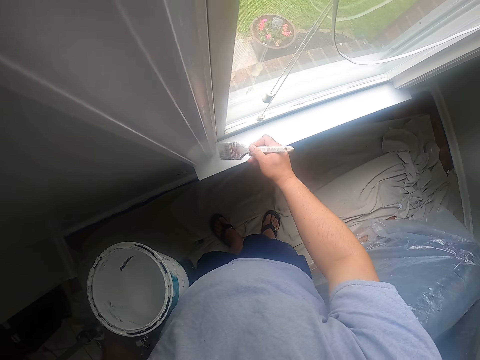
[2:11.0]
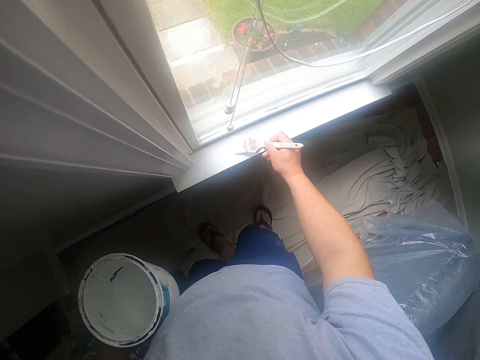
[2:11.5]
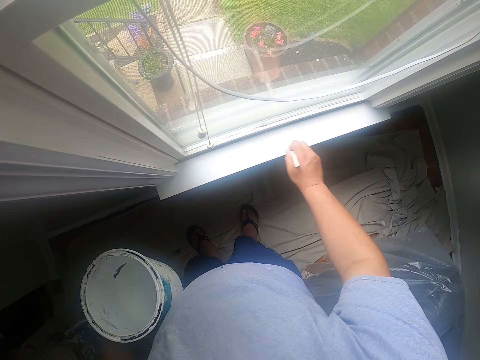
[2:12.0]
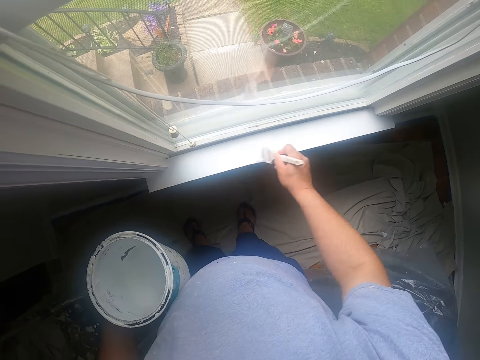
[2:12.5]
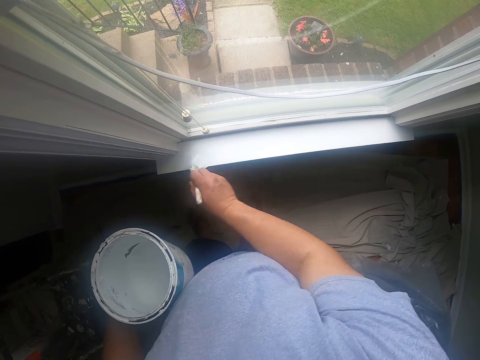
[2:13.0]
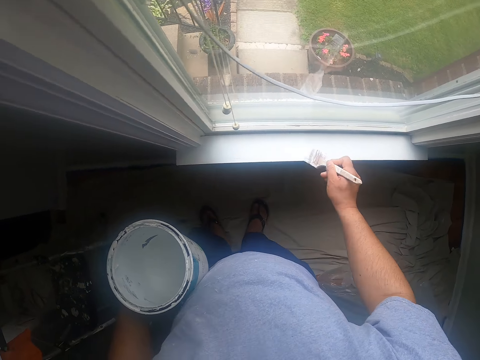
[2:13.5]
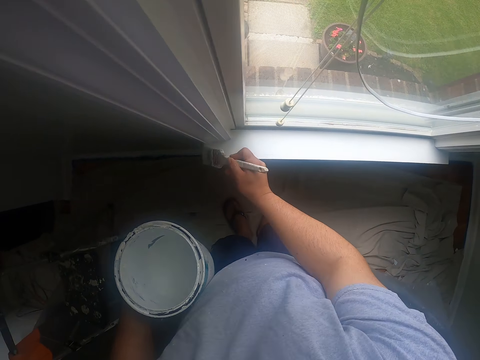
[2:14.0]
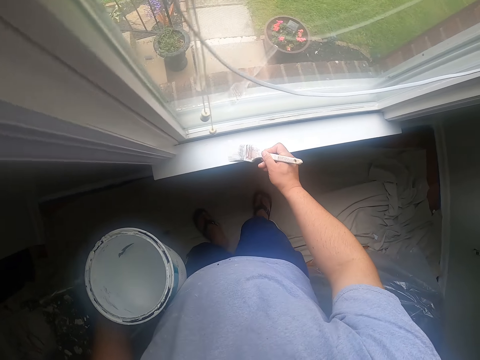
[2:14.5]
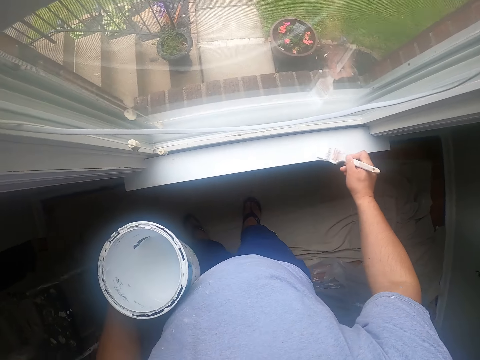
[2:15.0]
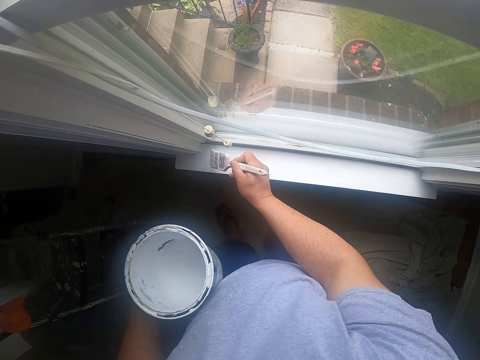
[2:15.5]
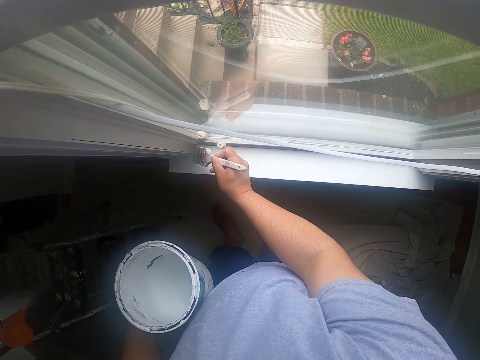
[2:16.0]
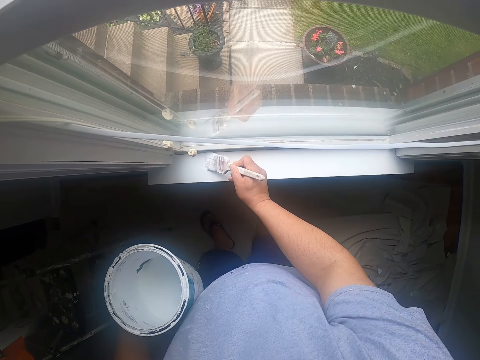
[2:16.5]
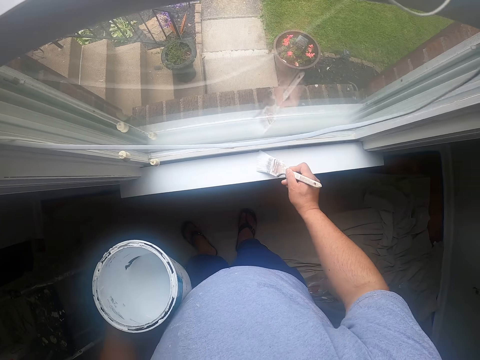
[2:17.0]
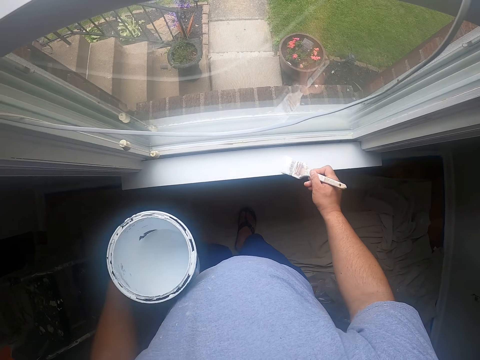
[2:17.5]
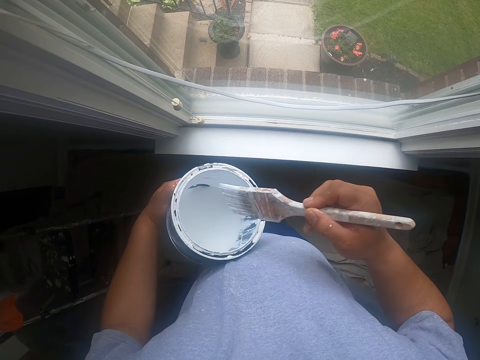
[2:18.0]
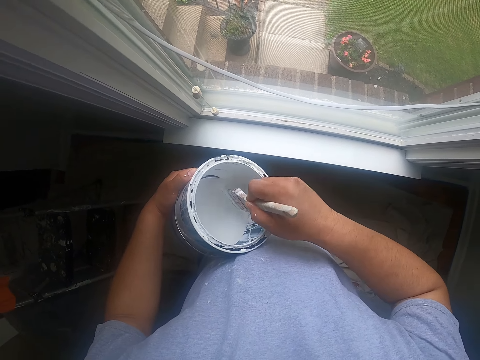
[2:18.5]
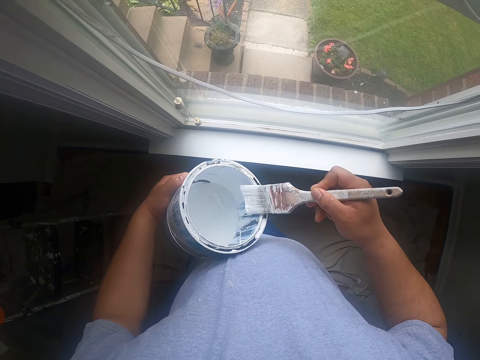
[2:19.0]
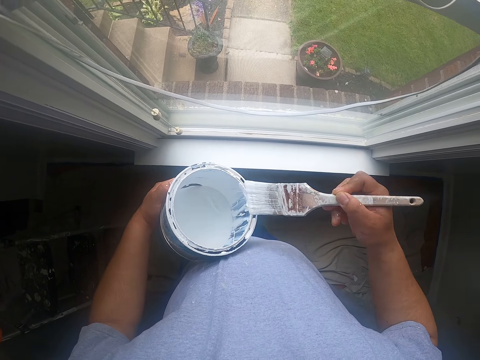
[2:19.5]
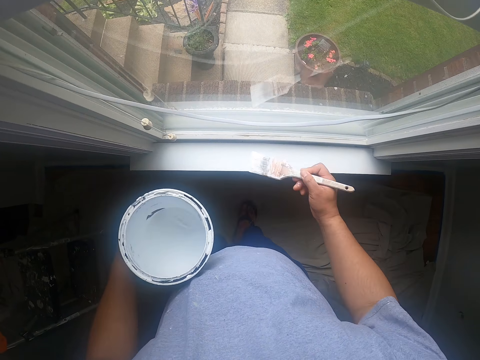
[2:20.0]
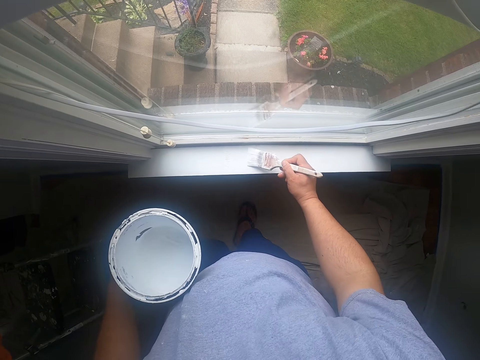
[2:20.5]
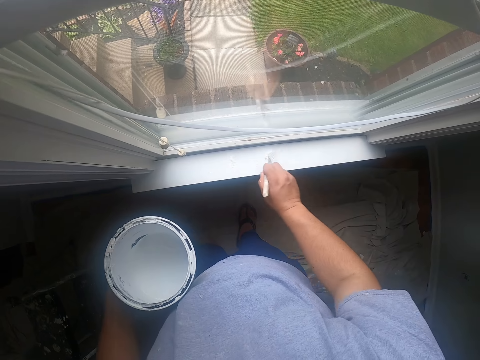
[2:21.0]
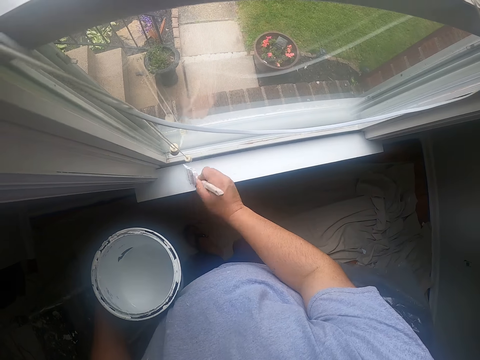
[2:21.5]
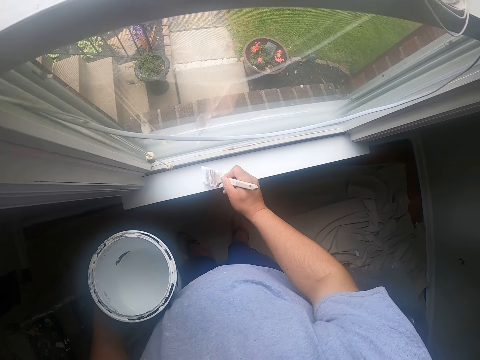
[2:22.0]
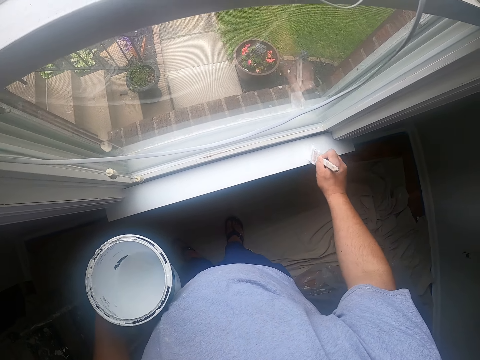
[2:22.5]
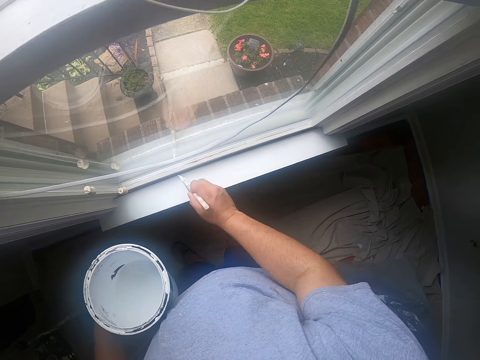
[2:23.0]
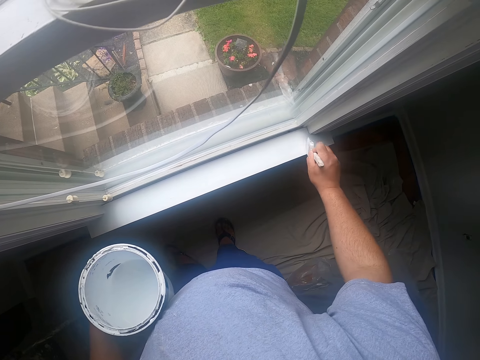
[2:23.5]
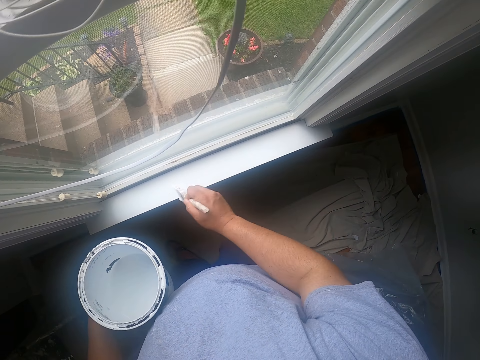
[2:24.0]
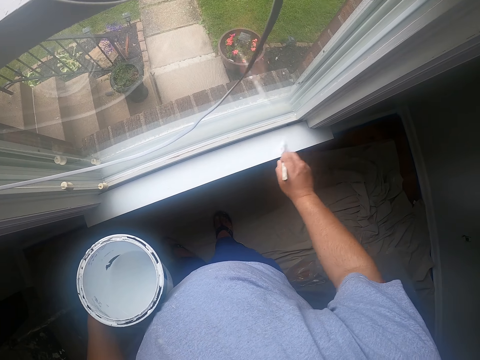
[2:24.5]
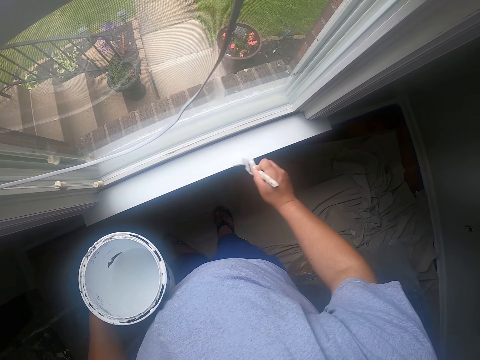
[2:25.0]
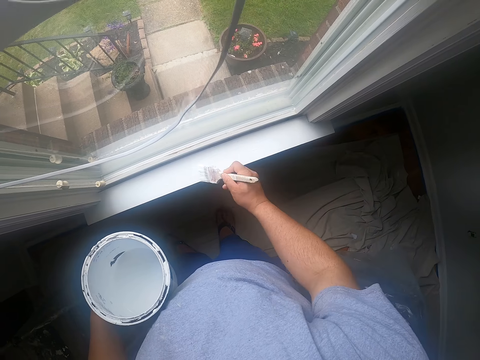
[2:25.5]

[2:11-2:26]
The camera wearer dips the paint brush into the paint bucket. They paint the window frame with the paint brush.

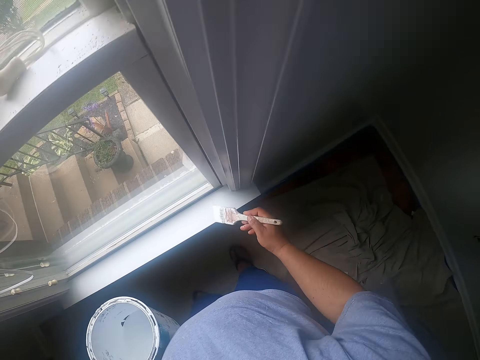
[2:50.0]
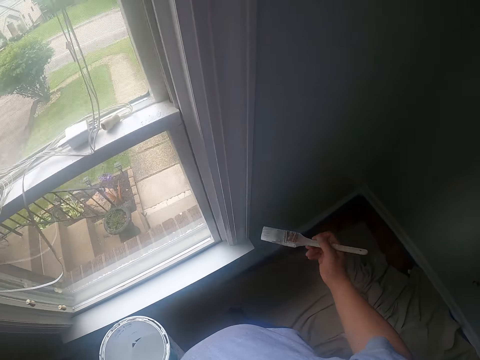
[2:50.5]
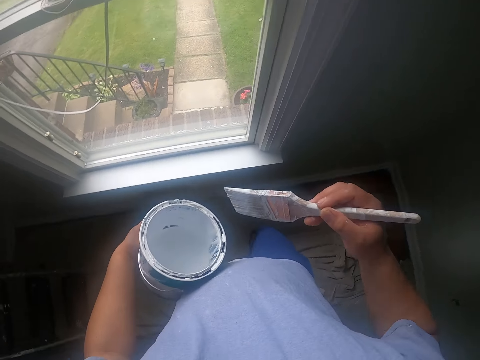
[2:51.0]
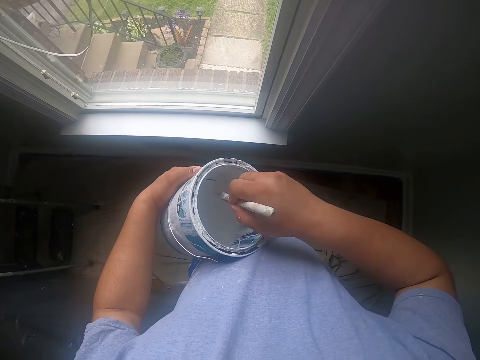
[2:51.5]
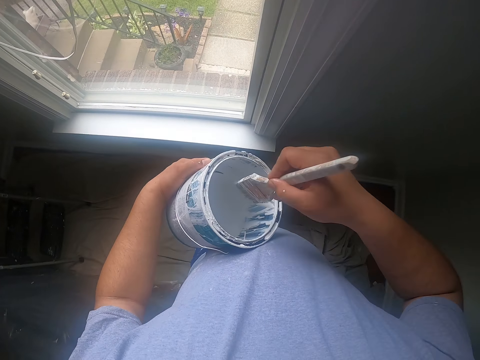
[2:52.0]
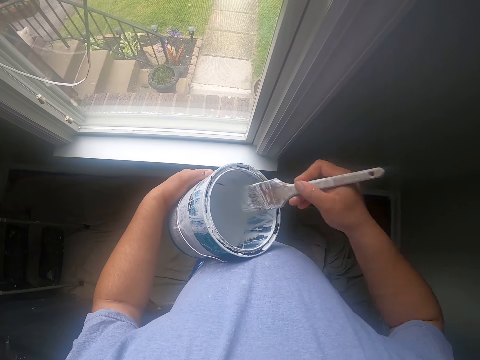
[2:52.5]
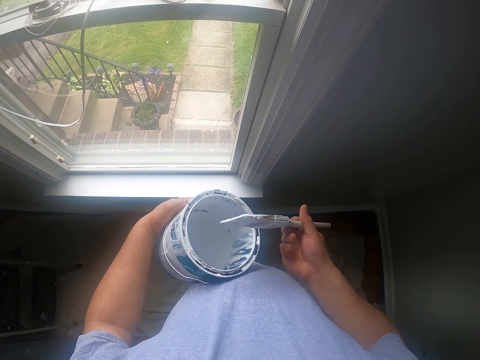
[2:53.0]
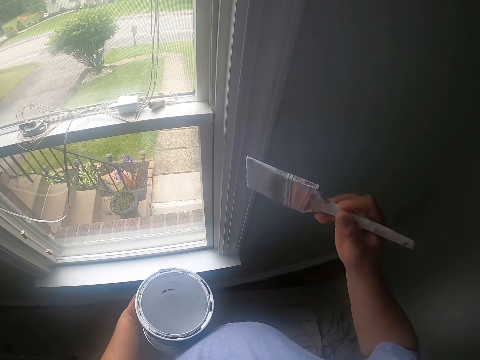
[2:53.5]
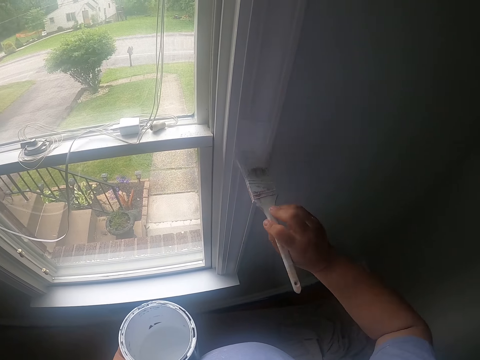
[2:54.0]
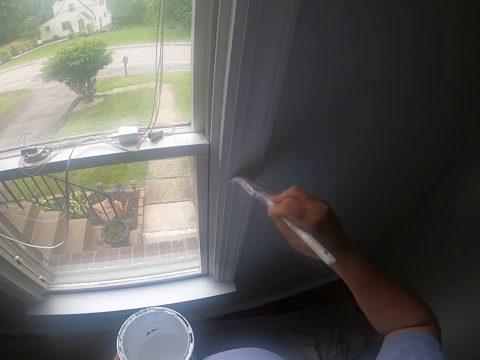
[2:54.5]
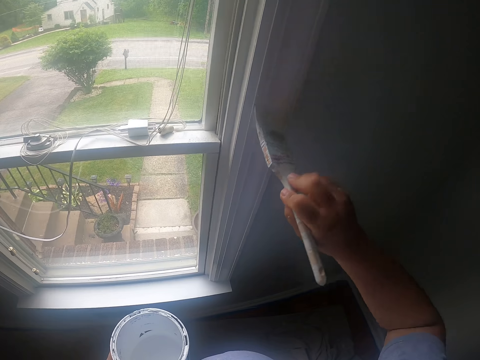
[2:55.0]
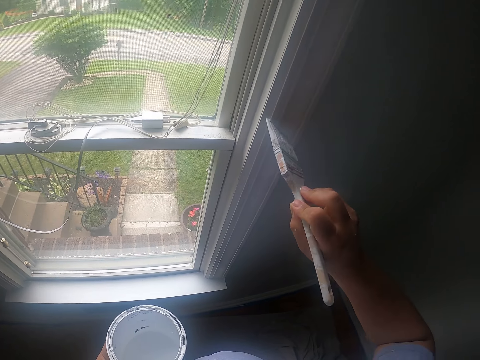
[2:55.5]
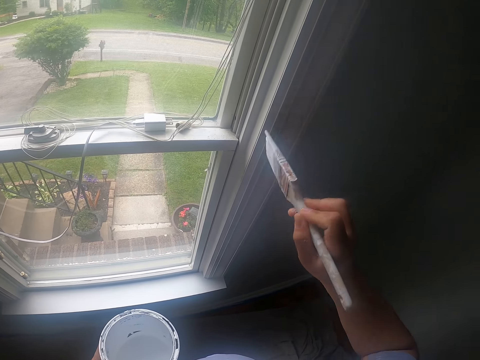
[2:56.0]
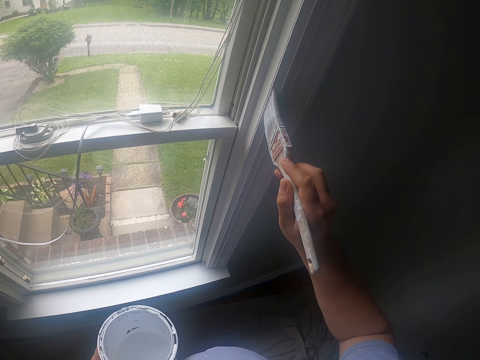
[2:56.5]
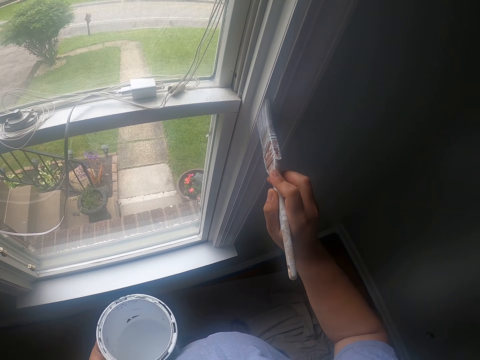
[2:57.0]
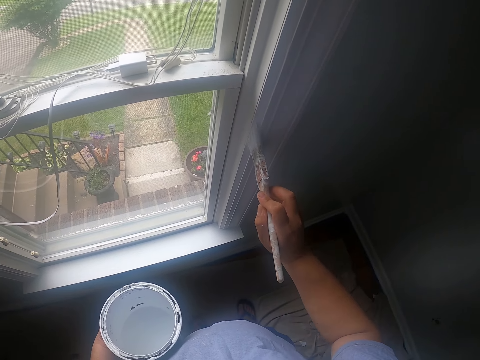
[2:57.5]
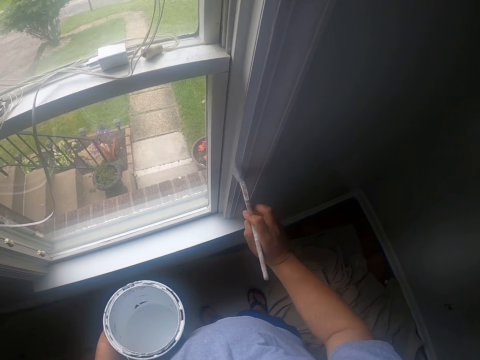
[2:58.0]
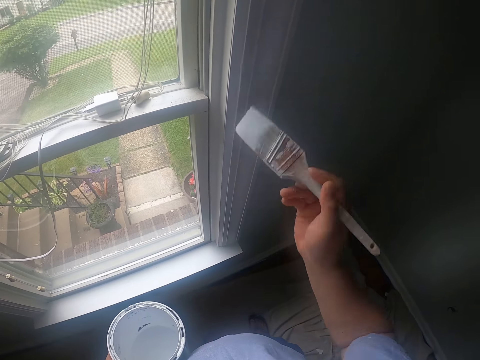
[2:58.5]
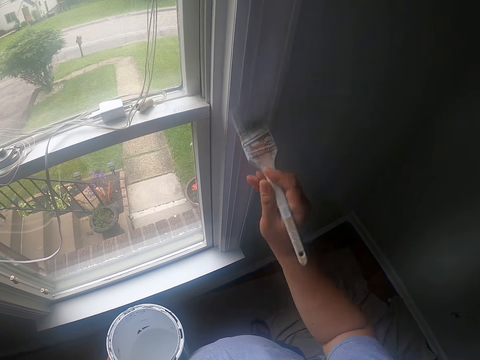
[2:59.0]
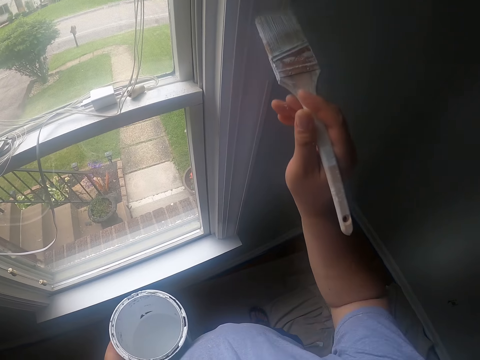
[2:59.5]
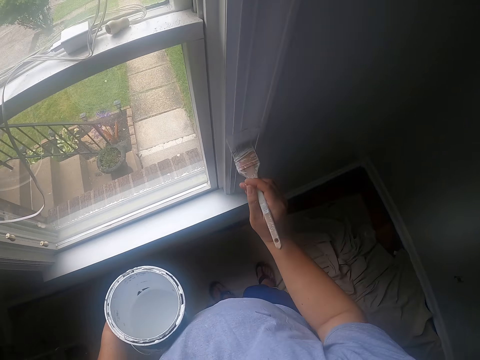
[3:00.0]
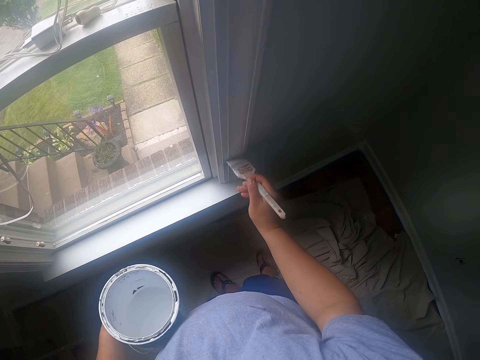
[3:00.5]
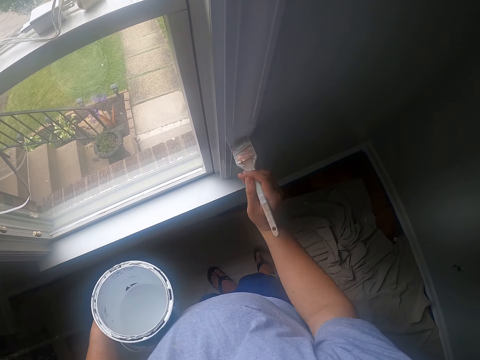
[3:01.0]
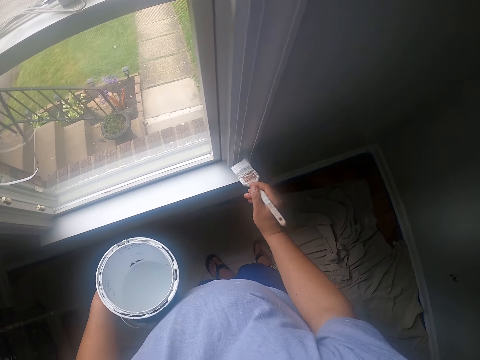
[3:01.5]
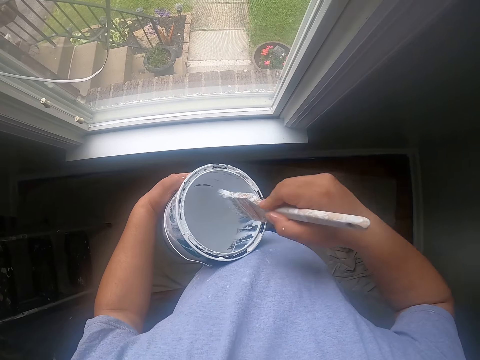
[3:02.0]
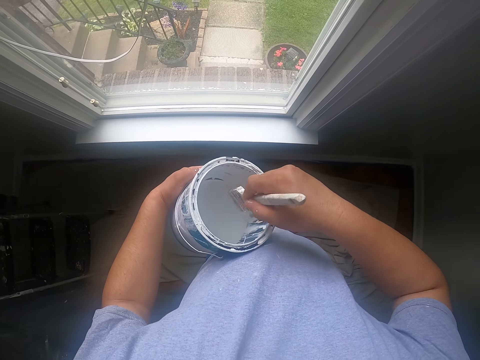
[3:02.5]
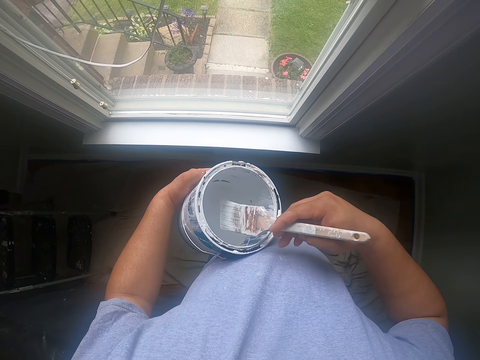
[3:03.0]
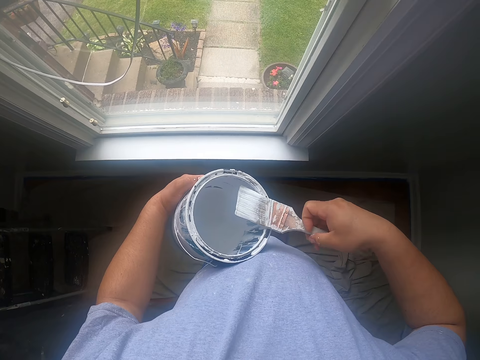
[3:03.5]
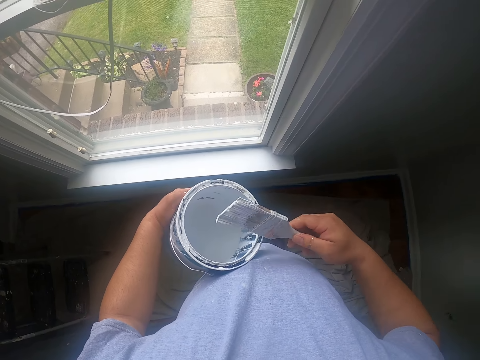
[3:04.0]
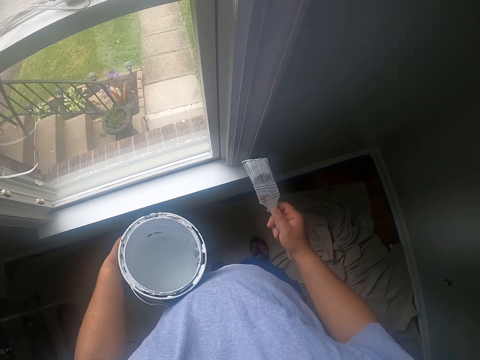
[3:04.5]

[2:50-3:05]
The camera wearer dips the paint brush into the paint bucket. They paint the window frame with the paint brush. They dip the paint brush into the paint bucket.
